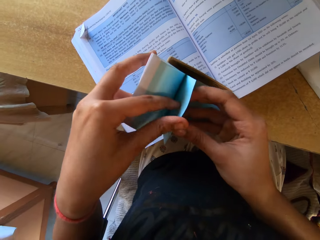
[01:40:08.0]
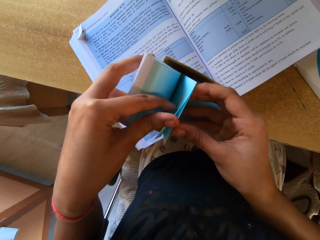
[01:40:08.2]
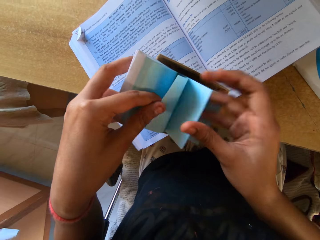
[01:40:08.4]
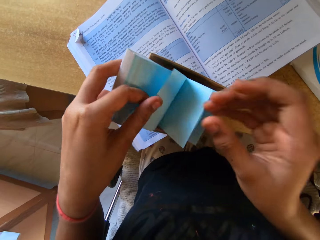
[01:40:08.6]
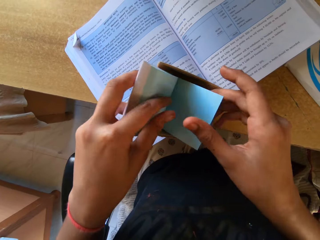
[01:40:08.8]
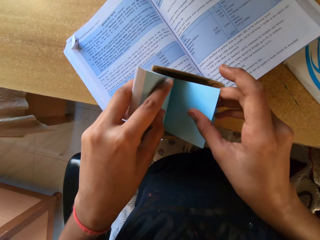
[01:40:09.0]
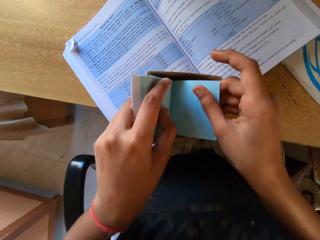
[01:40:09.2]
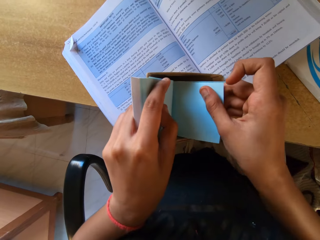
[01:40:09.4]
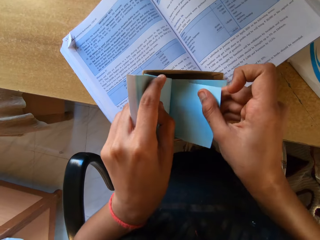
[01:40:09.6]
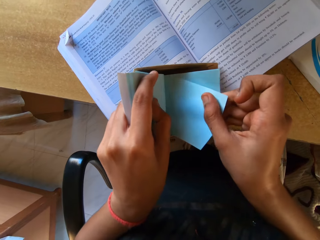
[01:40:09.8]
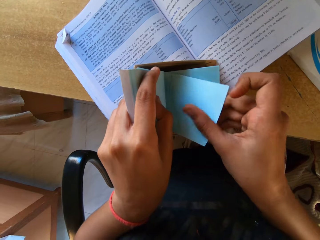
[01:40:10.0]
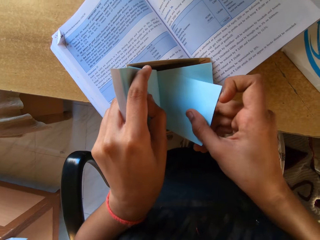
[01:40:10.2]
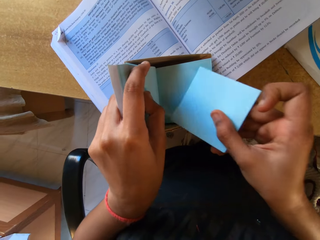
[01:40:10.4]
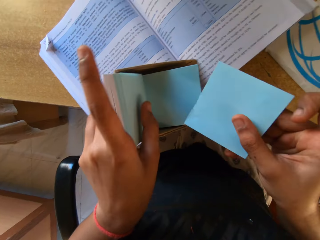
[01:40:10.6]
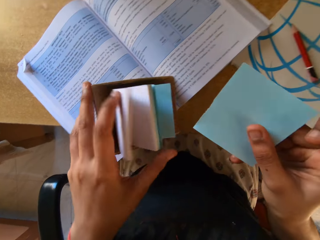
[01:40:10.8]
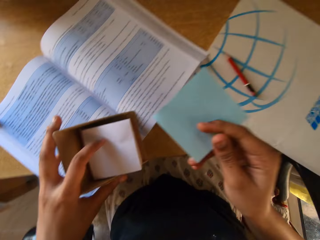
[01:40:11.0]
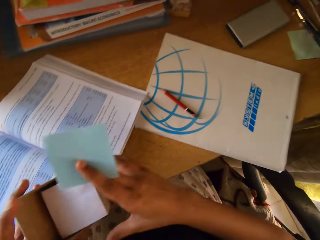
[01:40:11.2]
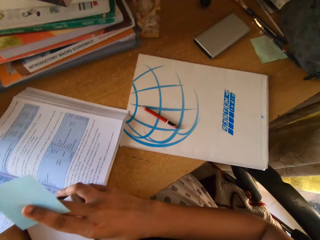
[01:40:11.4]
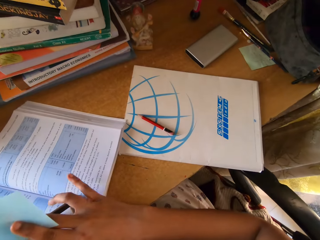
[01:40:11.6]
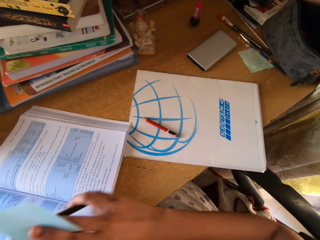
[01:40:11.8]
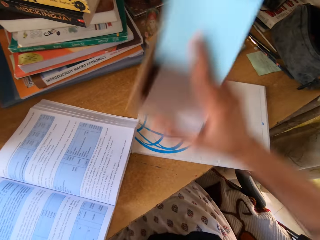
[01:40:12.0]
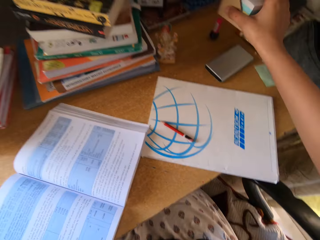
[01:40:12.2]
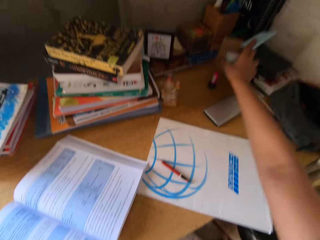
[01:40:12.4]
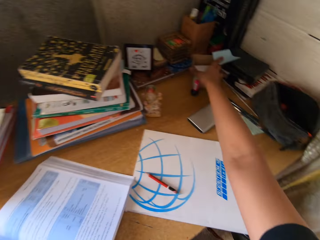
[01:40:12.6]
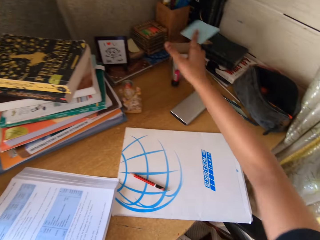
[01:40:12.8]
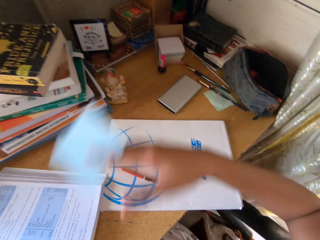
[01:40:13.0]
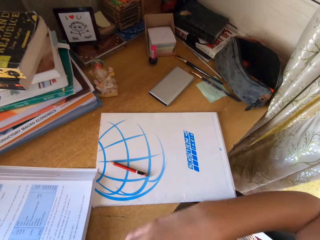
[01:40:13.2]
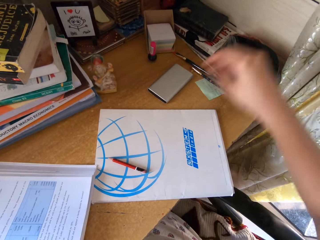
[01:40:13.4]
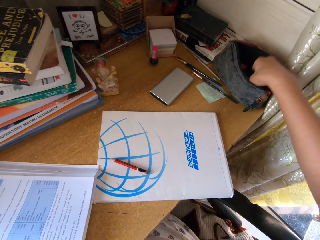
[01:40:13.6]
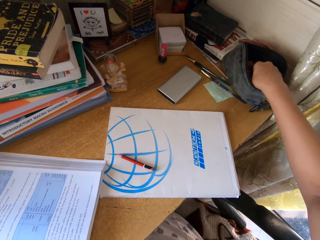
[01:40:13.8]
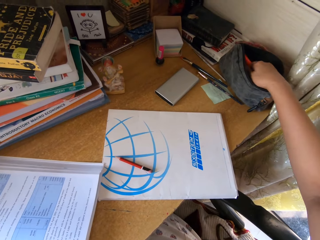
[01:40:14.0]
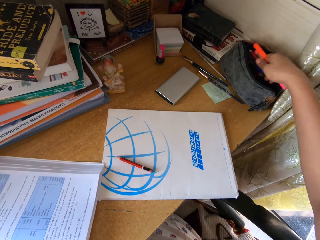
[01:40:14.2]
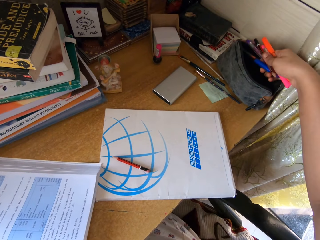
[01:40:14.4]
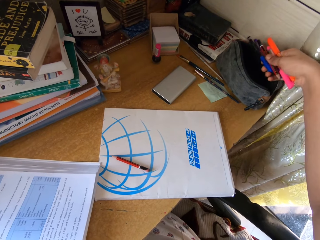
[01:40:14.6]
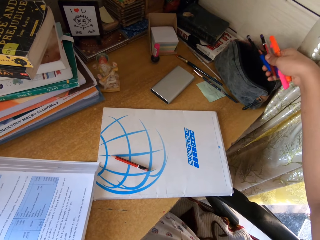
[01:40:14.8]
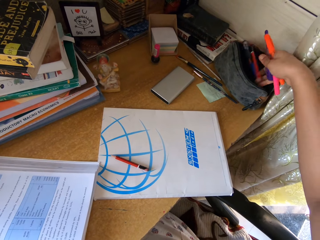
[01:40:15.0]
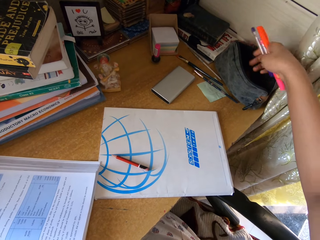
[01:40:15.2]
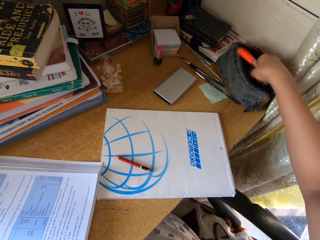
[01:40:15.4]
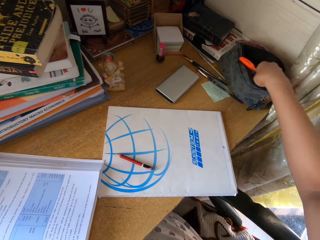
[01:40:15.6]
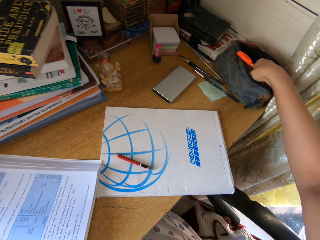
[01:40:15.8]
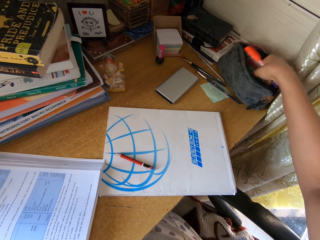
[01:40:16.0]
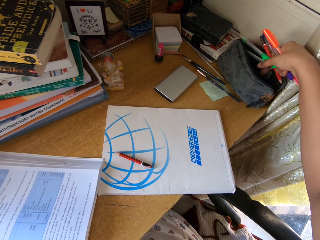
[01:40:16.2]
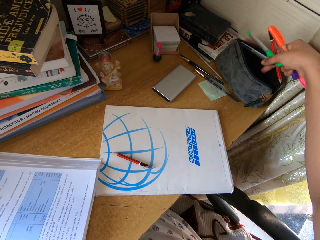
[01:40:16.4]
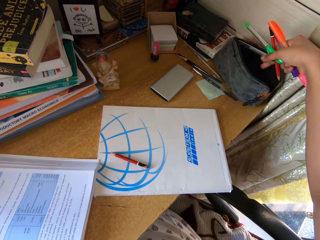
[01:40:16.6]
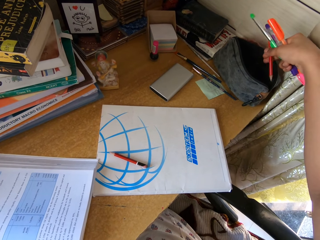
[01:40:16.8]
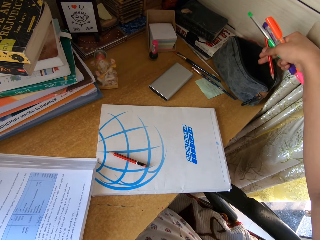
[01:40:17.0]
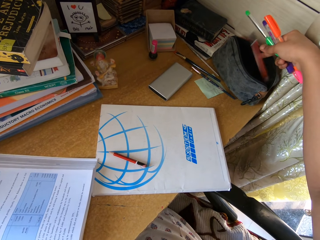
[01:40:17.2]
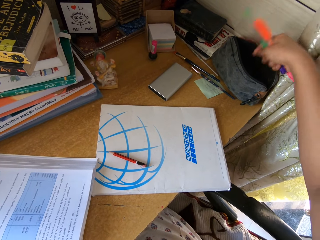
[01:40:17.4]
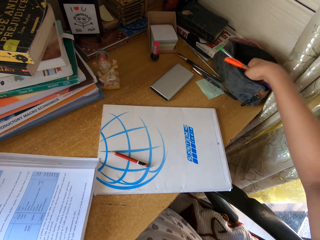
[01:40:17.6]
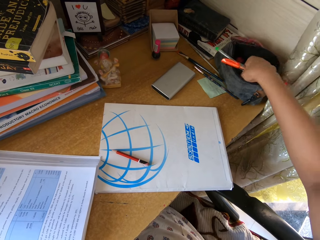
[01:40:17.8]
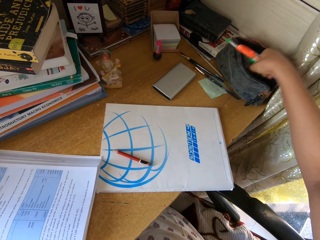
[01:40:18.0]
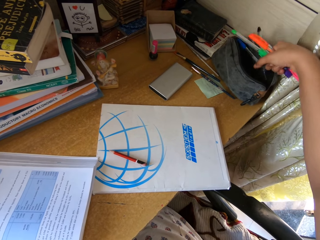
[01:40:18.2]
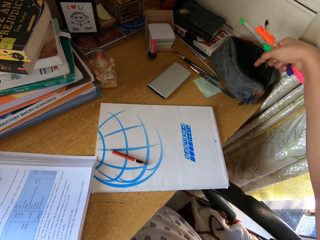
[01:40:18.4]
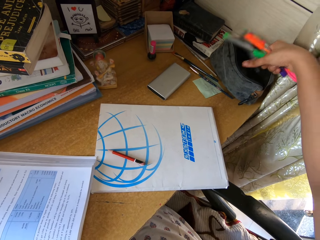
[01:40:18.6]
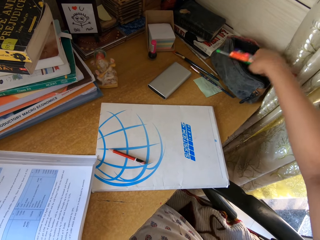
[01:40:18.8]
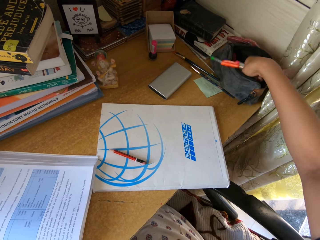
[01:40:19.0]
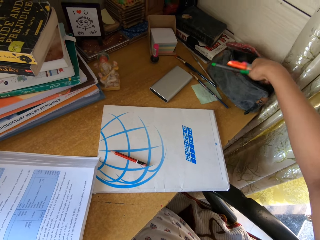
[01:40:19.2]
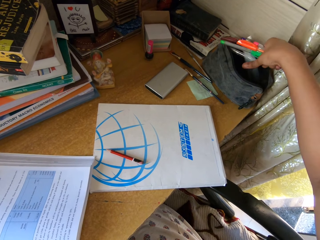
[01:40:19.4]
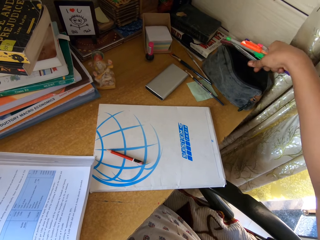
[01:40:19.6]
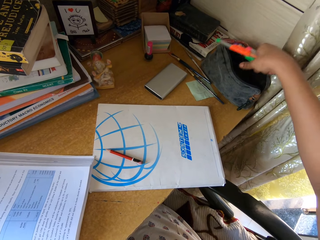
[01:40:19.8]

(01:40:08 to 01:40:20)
The camera wearer cuts a piece of note pad. They look around the room and pluck a paper. They put the note pad on the table. They drop the box. They pick pens from a purse. They drop the pens in the purse. They pick the pens from the purse. They drop the pens in the purse. They pick the pens from the purse. They drop the pens in the purse. They pick the pens from the purse.

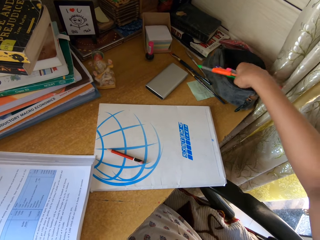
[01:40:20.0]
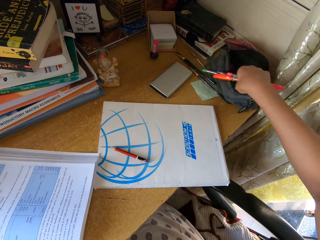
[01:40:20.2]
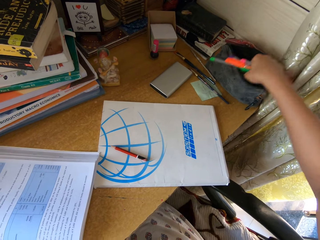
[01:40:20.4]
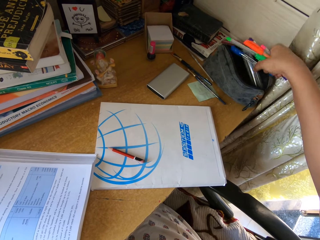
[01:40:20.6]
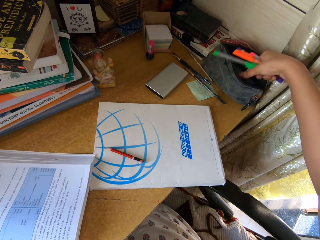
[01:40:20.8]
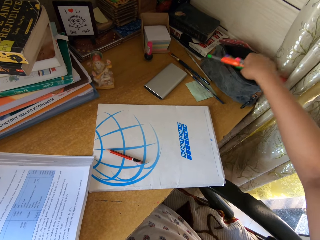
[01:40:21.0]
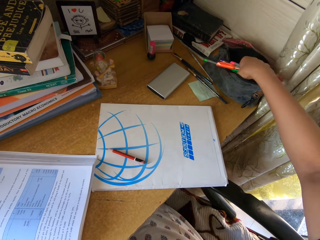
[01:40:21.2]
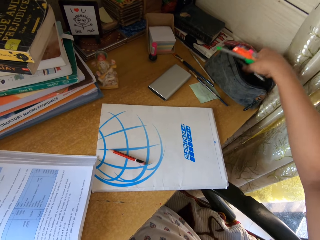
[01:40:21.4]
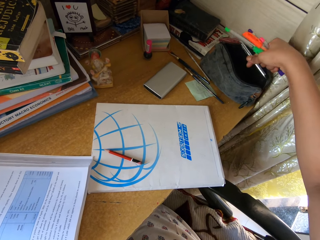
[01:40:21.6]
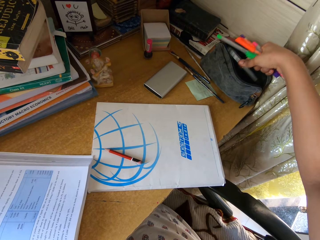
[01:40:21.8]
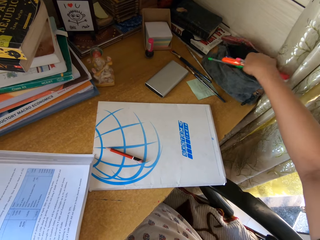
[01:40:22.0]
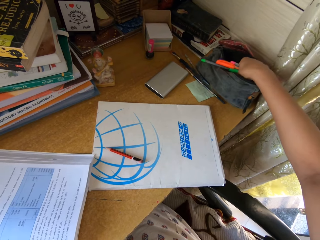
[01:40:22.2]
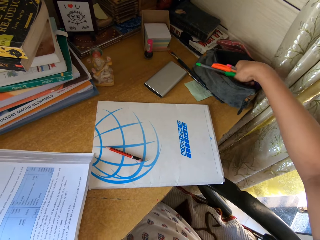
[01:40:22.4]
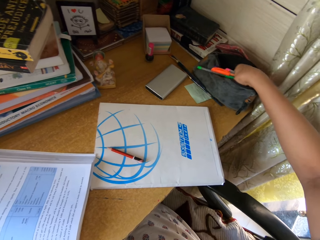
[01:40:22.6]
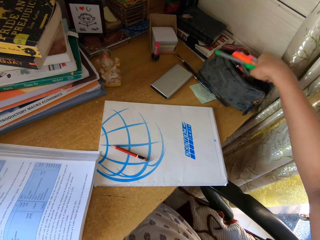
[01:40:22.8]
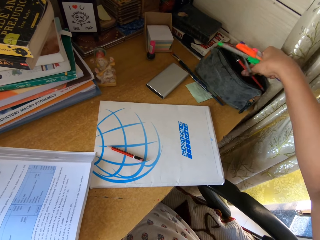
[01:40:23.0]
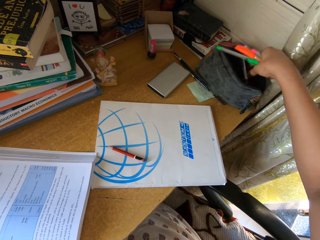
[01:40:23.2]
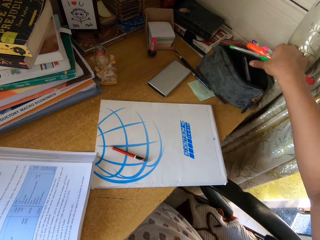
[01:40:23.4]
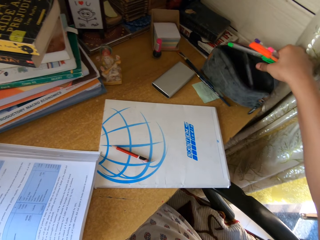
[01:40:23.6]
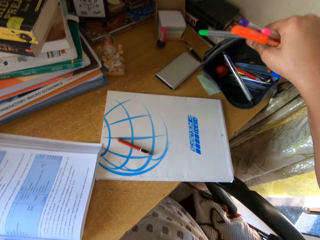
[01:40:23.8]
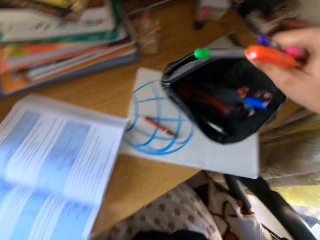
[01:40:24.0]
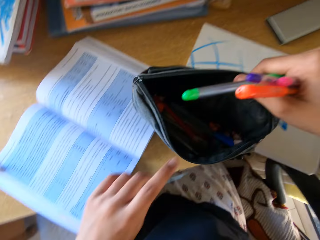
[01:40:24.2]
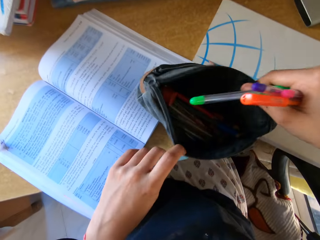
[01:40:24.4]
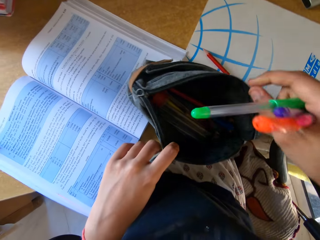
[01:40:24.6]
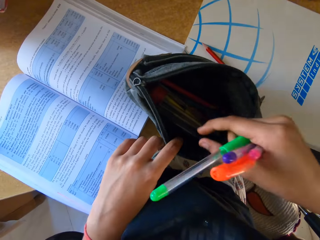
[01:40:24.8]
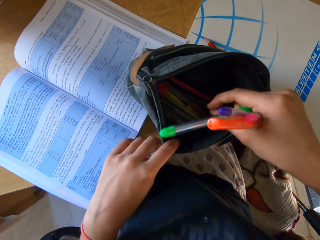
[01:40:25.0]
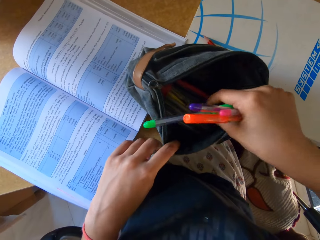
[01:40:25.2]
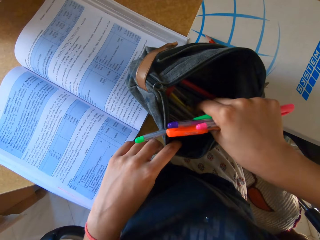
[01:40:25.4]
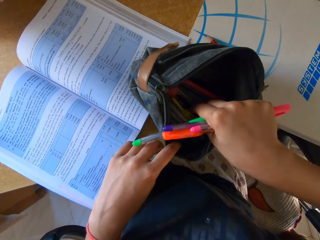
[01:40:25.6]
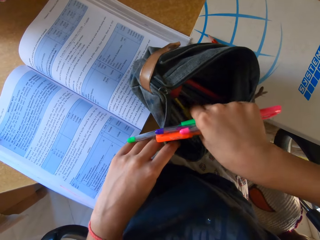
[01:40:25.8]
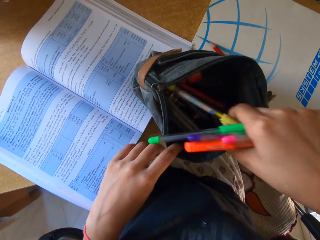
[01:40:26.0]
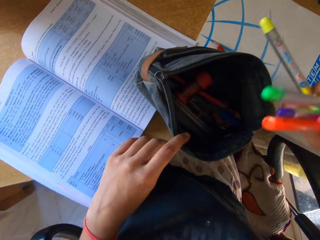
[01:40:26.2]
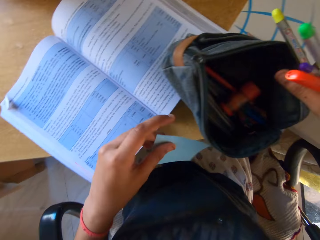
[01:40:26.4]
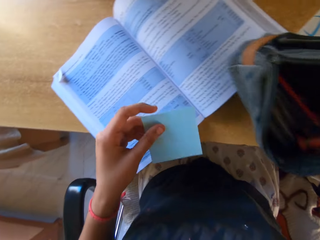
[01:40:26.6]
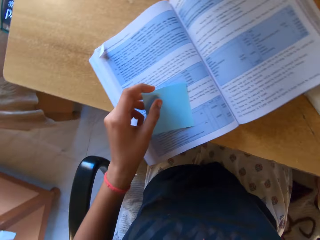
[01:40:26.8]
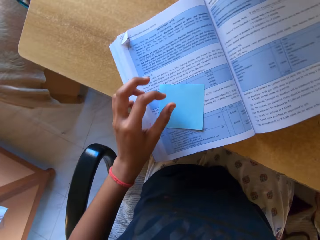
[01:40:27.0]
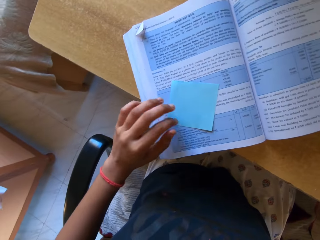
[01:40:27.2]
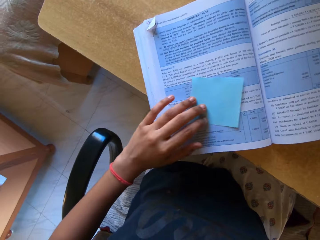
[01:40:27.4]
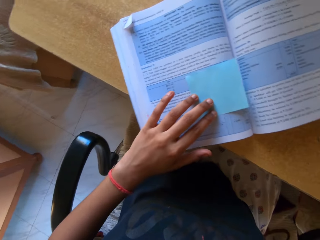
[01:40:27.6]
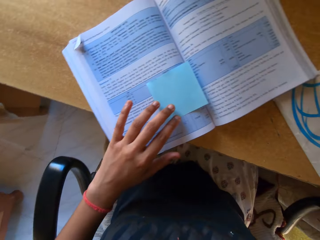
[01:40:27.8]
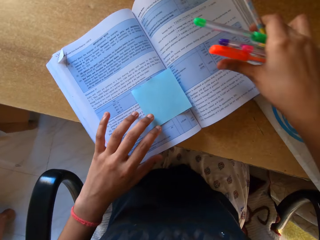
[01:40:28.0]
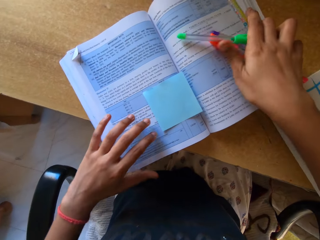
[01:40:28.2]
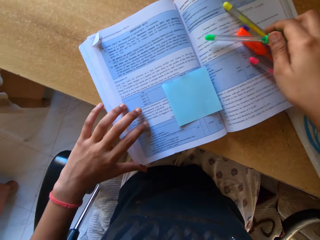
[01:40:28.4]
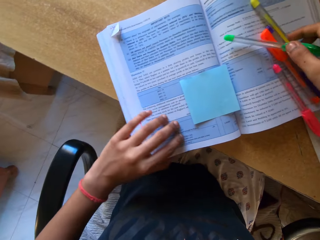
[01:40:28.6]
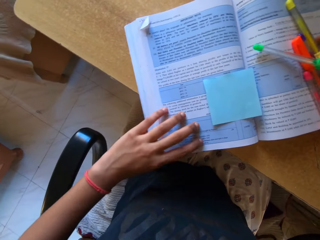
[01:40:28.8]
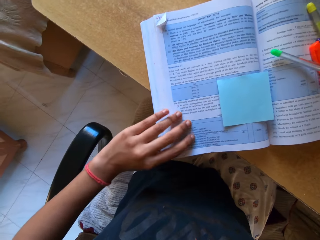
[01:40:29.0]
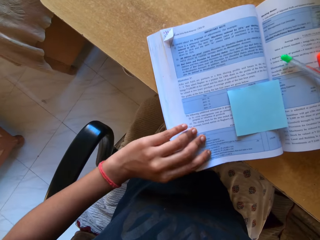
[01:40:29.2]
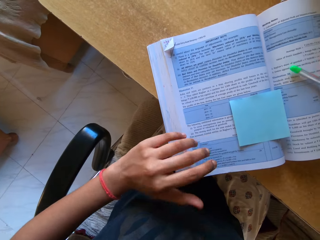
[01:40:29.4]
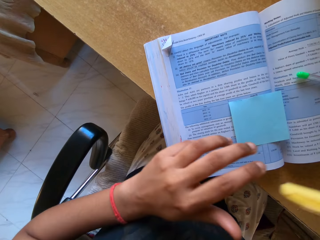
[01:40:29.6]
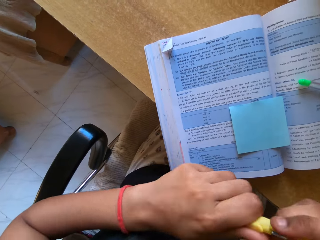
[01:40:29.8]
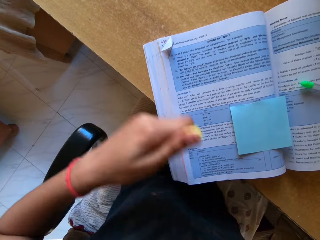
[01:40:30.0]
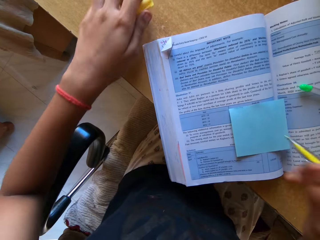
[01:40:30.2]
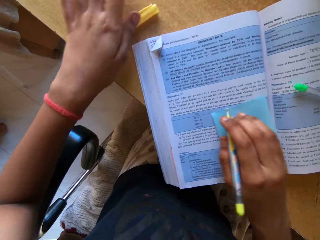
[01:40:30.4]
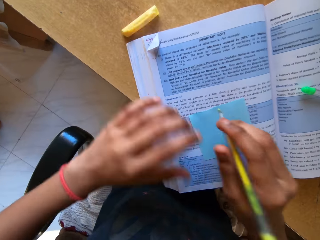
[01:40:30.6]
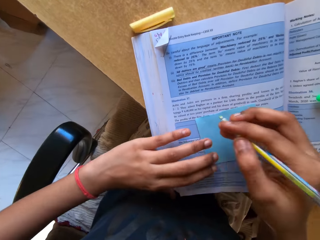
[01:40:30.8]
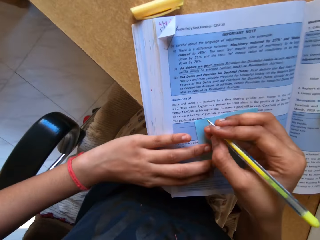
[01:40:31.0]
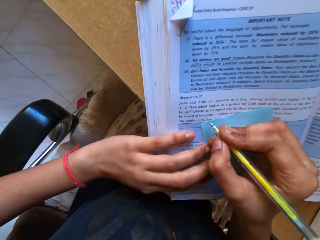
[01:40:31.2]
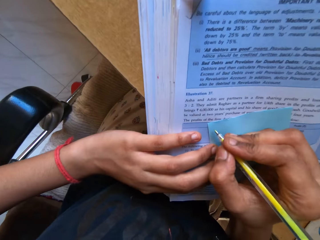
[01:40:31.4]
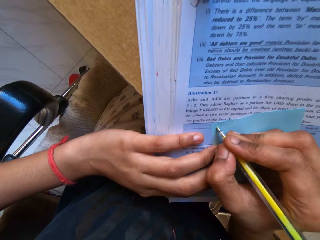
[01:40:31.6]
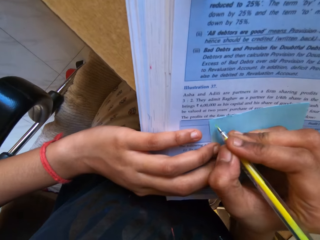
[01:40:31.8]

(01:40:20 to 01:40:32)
The camera wearer drops pens in a purse. They pick pens from the purse. They drop pens in the purse. They pick pens from the purse. They drop pens in the purse. They pick pens from the purse. They drop pens in the purse. They lift the purse from a table, put the purse on the table and pick pens from the purse. They hold a note pad. They put the note pad on the book. They hold the note pad. They move the note pad on the book. They put pens on the book. They move the book on the table. They remove a pen cap from the pen. They put the pen cap on the table. They move the note pad on the book. They write on the note pad.
